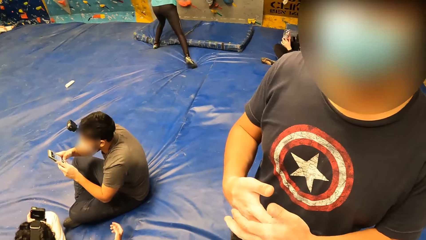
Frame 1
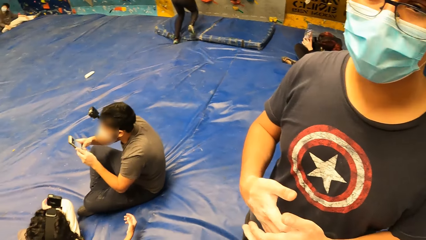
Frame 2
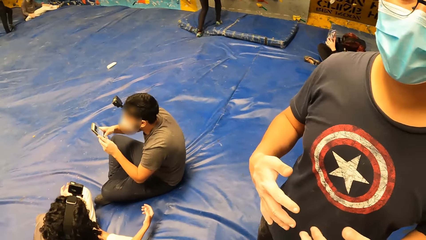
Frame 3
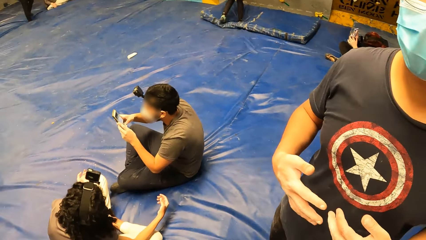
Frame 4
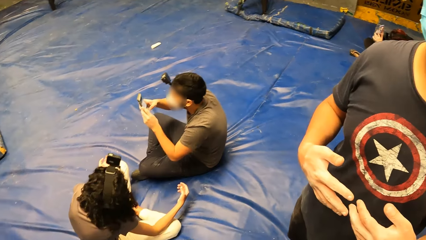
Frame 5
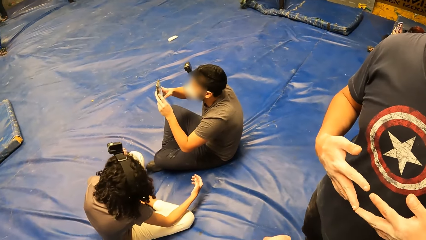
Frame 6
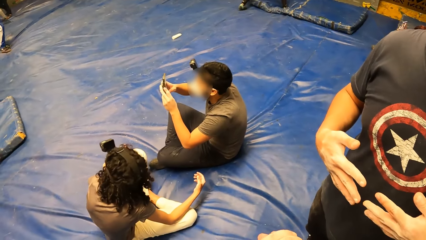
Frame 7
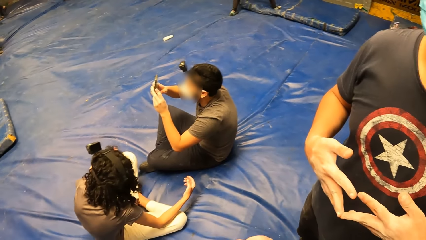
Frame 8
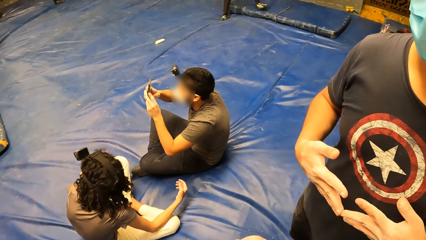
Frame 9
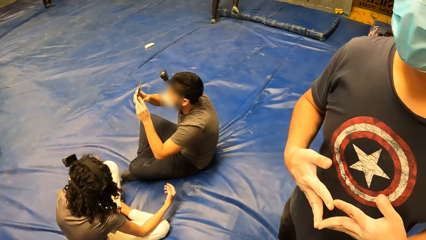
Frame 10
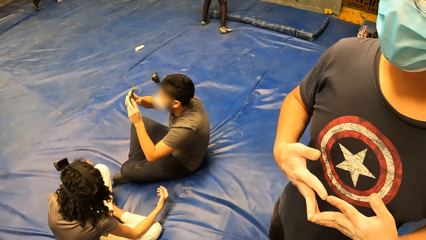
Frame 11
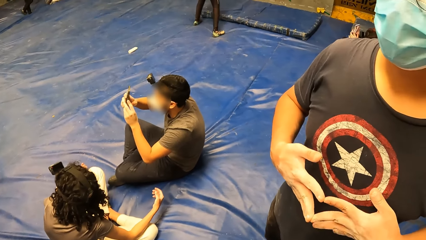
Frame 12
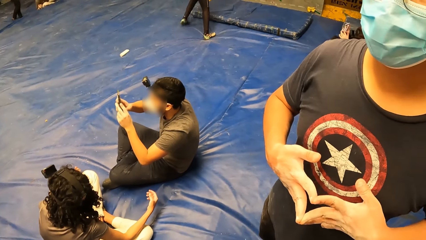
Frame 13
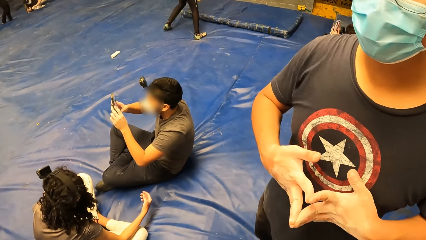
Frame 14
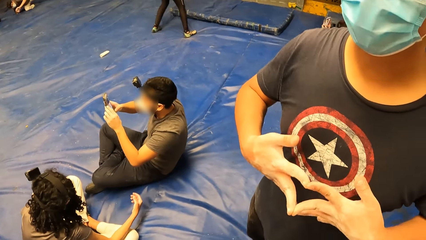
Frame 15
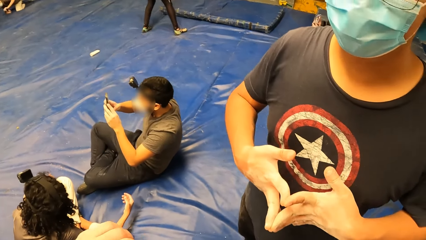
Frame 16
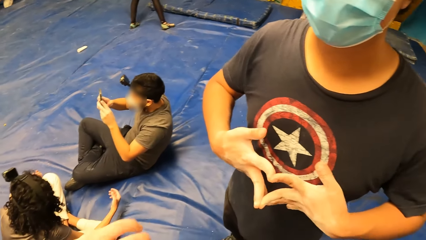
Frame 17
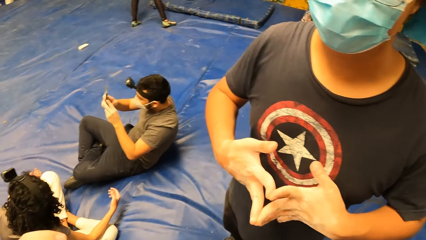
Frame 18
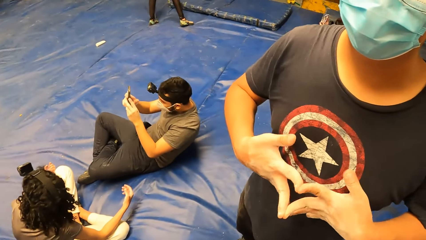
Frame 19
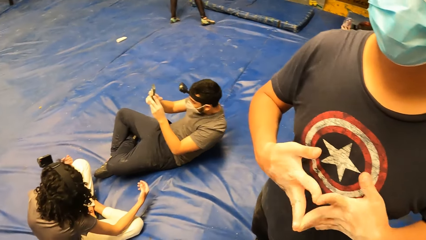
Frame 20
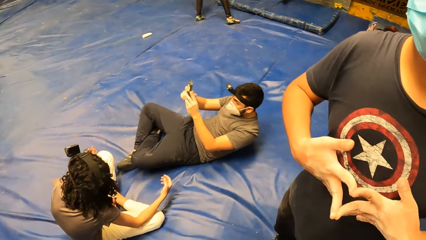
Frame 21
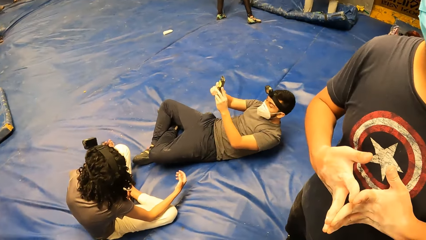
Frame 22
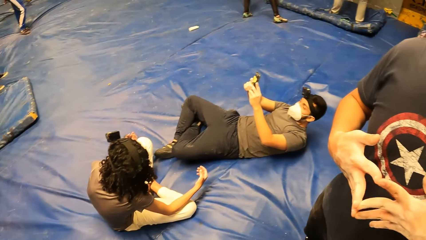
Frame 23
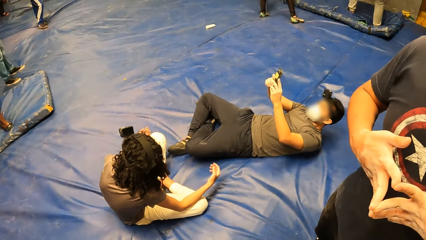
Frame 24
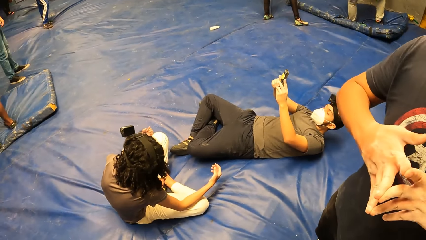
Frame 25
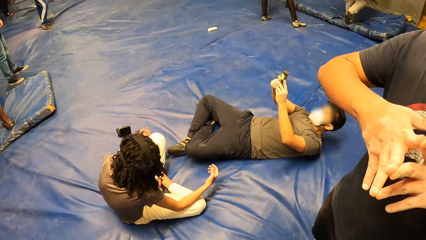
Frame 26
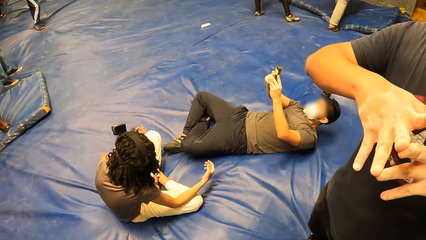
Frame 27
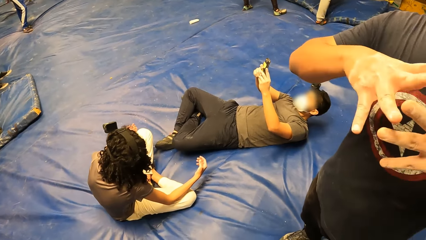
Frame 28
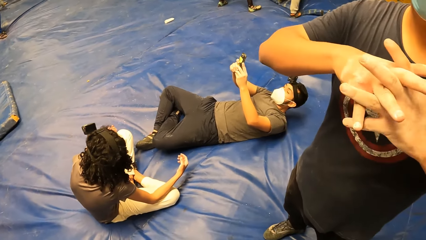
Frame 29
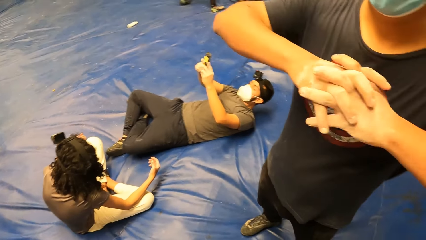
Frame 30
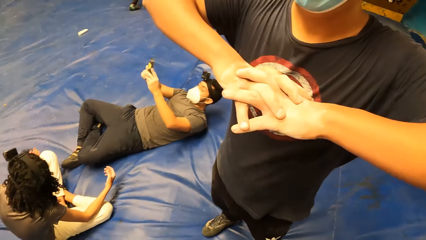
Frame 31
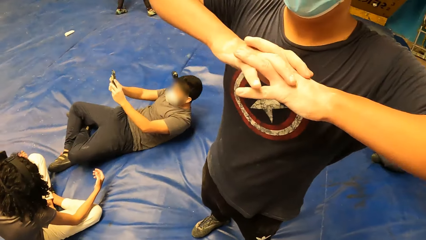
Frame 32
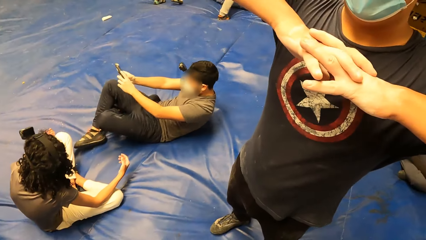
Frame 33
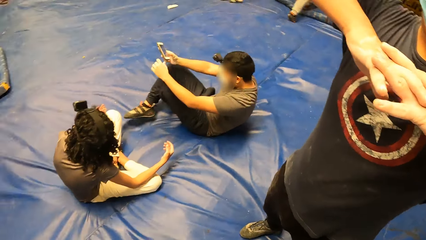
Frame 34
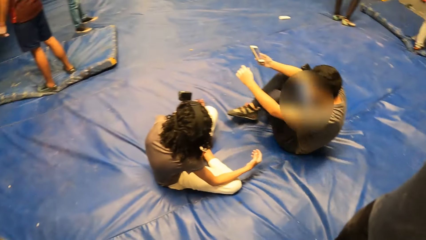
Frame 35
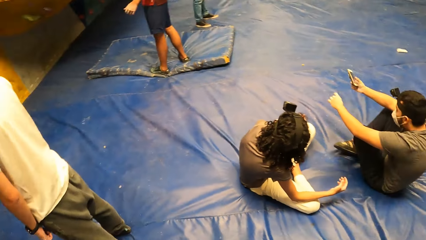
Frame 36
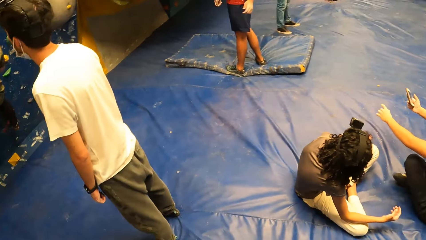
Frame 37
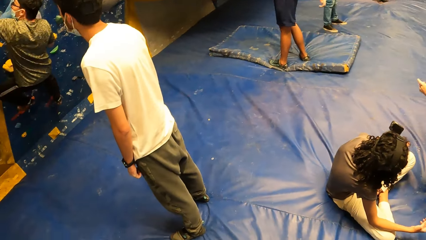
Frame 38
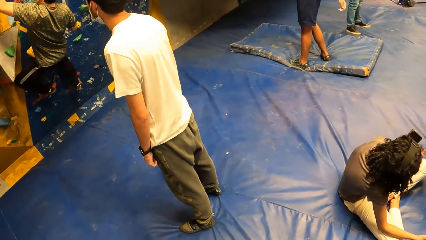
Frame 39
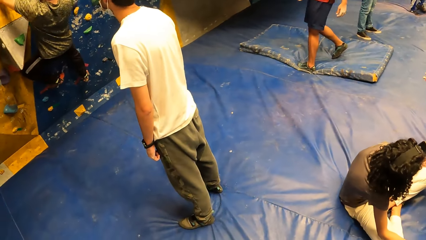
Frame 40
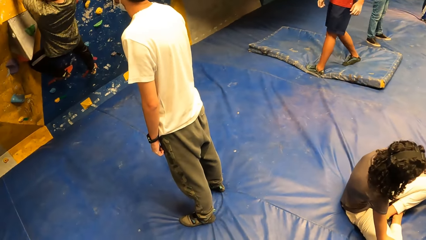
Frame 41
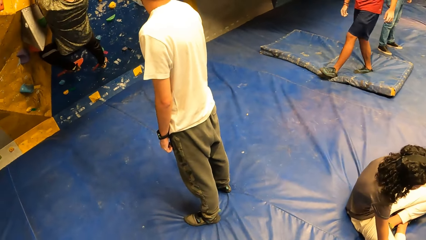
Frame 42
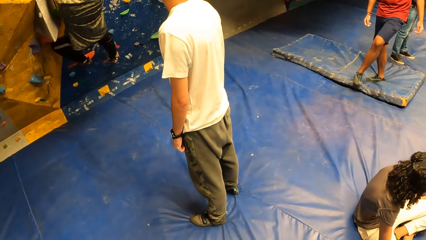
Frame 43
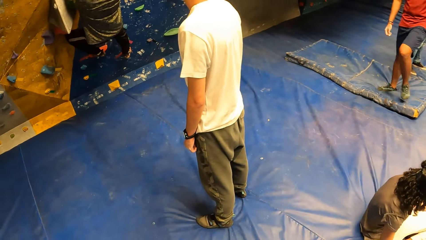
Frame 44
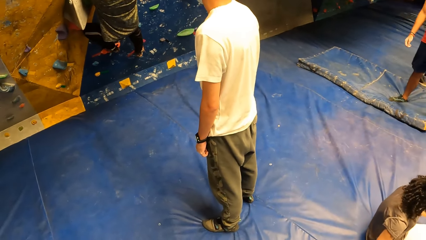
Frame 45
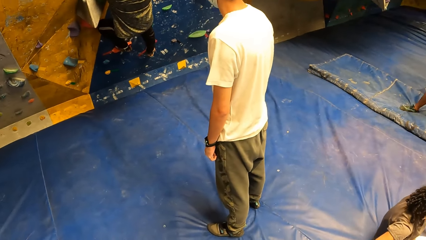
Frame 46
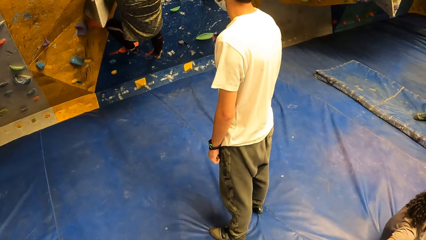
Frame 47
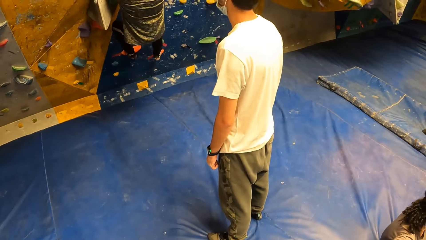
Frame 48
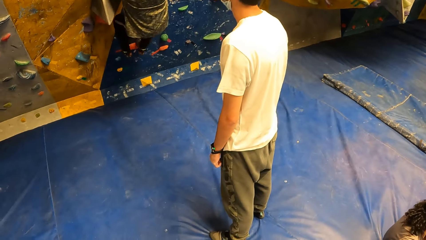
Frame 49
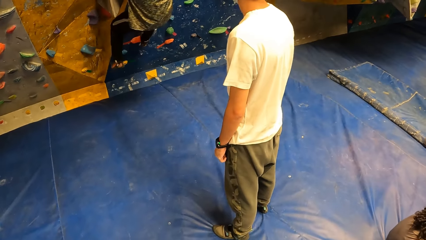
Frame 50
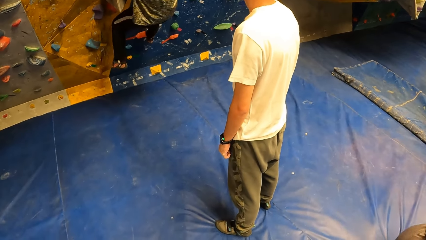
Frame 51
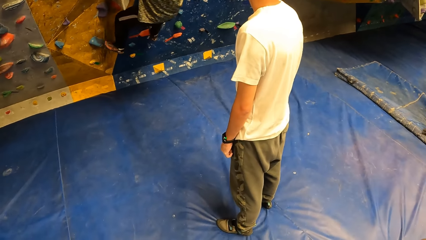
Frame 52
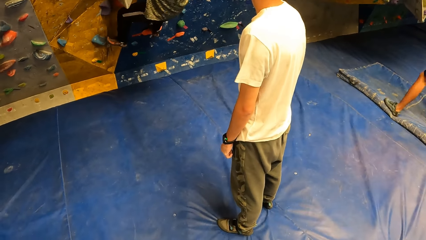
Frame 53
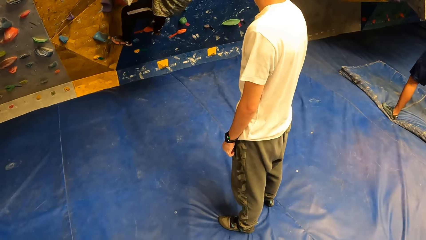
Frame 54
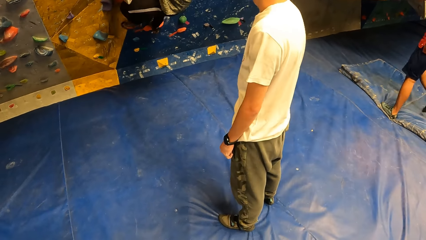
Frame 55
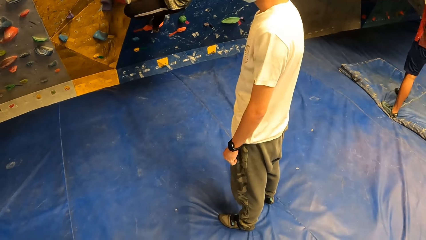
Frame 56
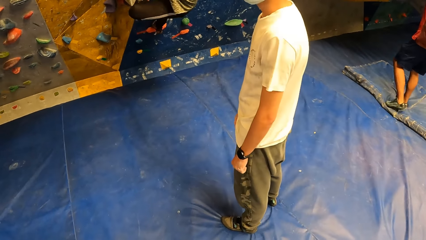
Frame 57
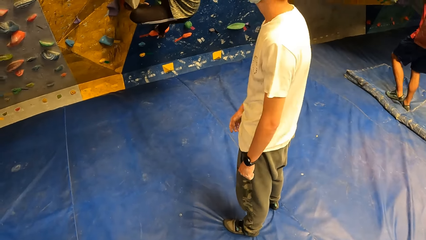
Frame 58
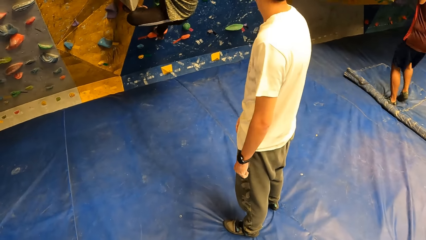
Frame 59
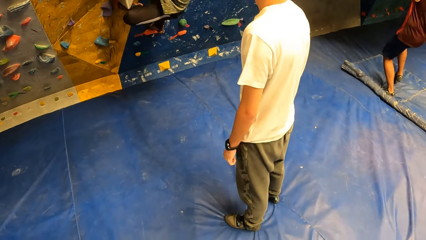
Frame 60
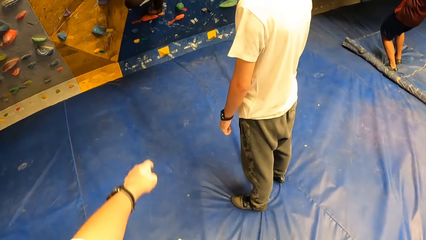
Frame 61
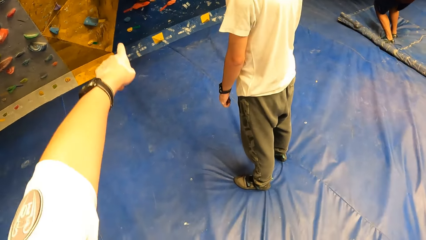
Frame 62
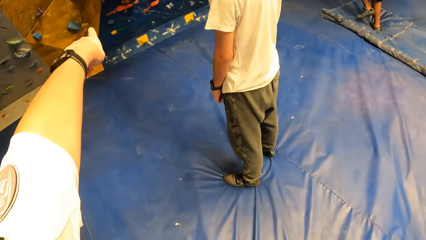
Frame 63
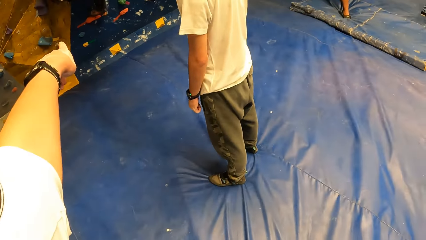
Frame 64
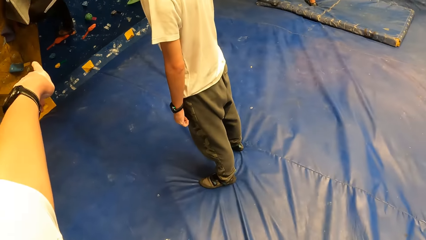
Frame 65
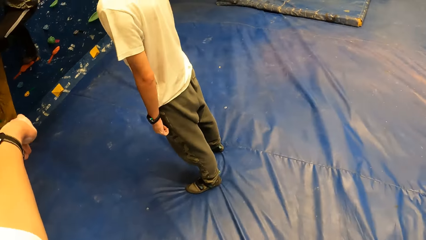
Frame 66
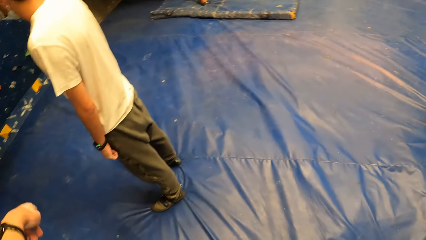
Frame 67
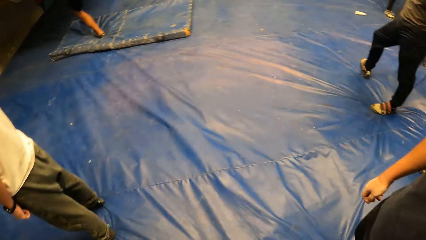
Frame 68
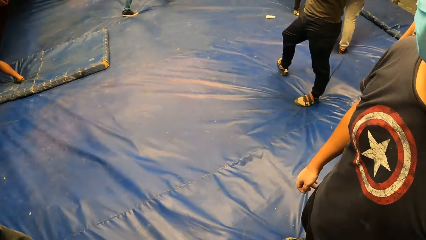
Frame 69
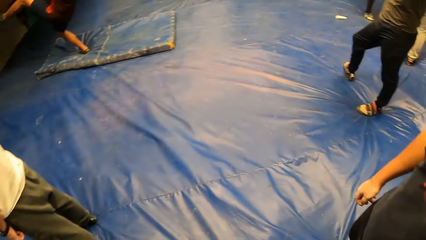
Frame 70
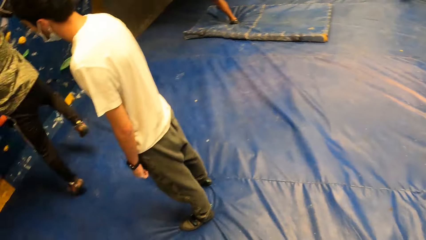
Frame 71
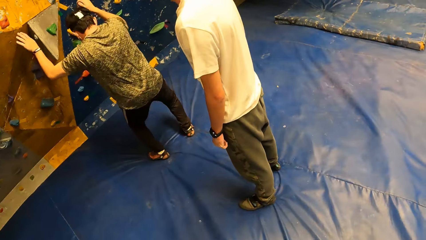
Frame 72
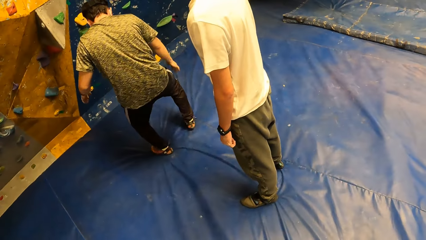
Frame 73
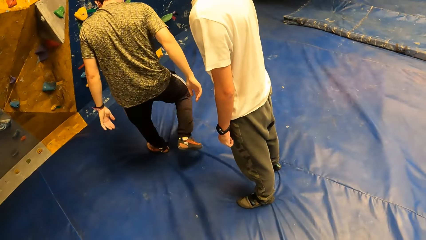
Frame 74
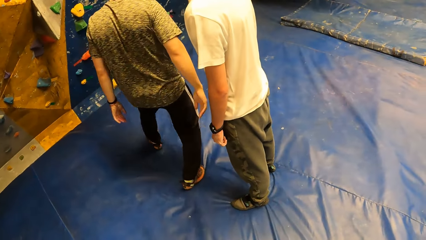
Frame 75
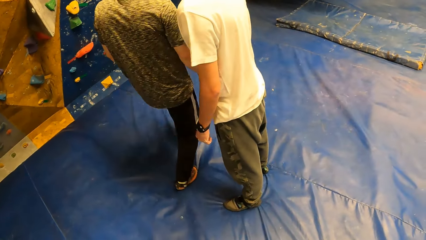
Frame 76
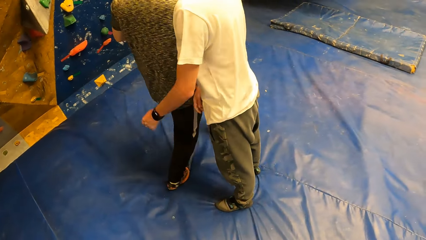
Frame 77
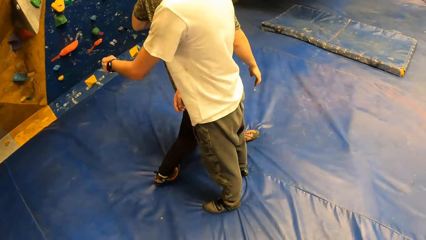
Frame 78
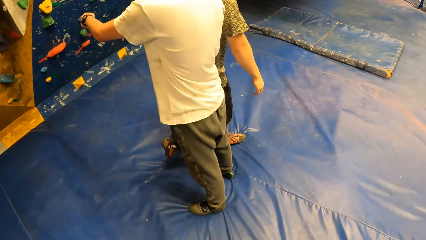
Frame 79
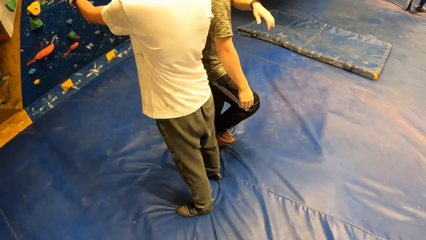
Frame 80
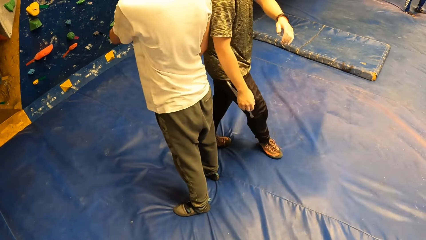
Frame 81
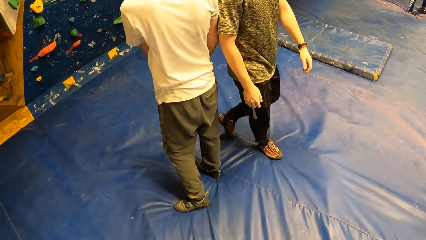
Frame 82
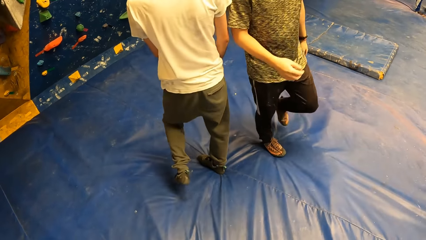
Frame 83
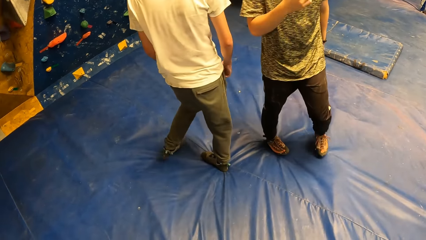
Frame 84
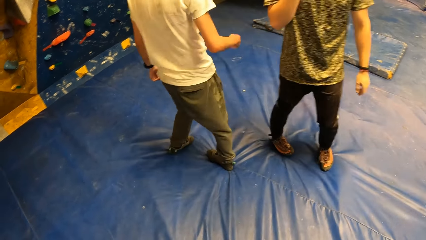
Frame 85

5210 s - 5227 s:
A man moves hands and stretches hands. Another man climbs the wall. The camera wearer points at something and looks around. The second man drops down from the wall. A third man points at something.
